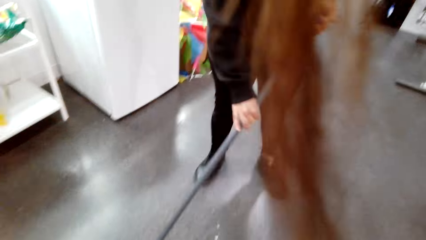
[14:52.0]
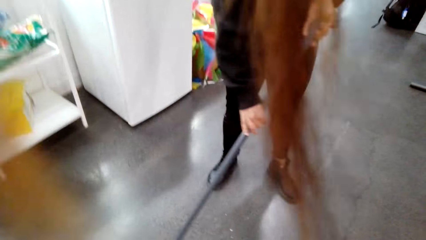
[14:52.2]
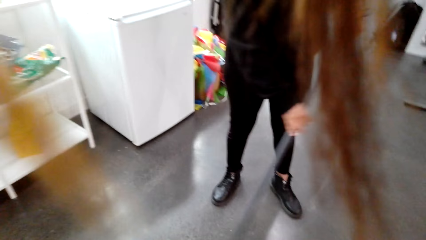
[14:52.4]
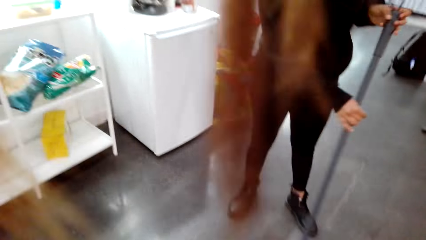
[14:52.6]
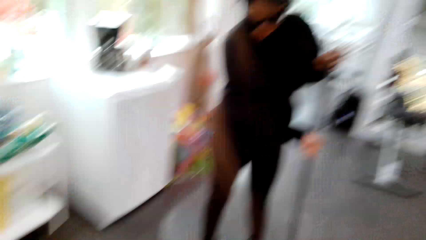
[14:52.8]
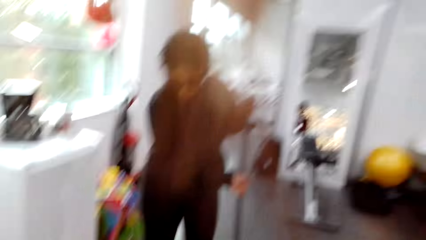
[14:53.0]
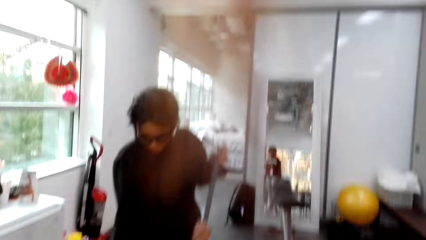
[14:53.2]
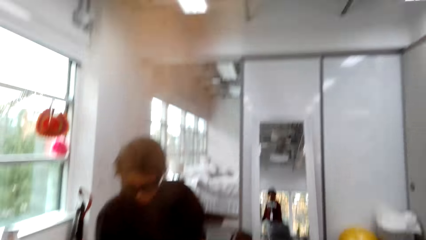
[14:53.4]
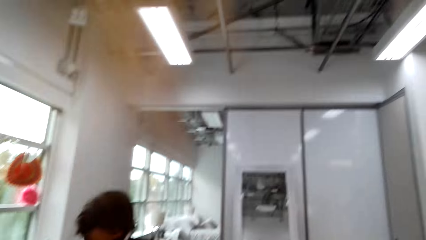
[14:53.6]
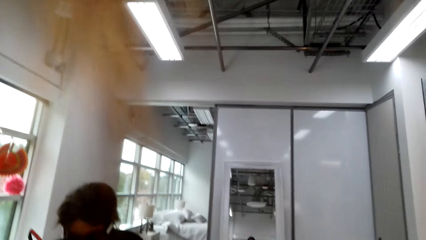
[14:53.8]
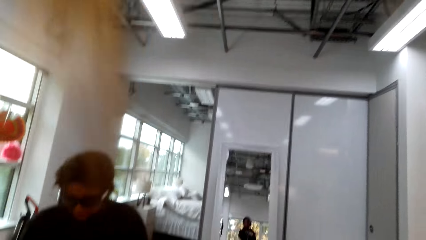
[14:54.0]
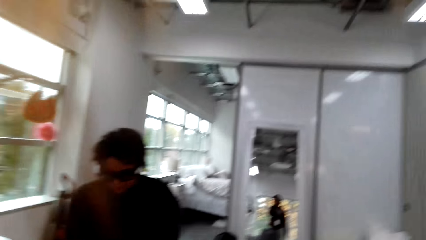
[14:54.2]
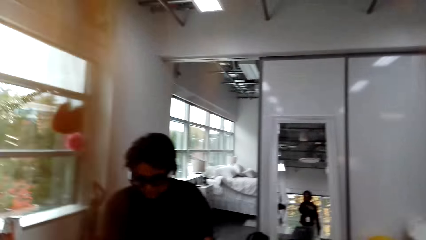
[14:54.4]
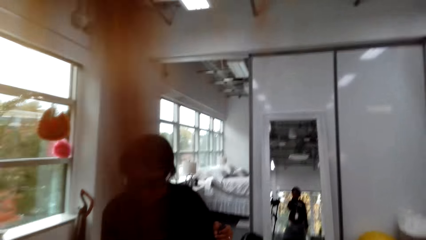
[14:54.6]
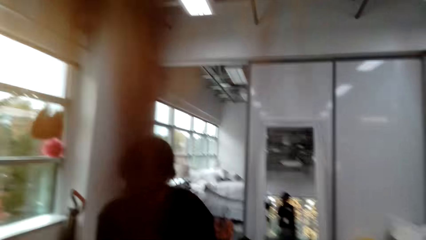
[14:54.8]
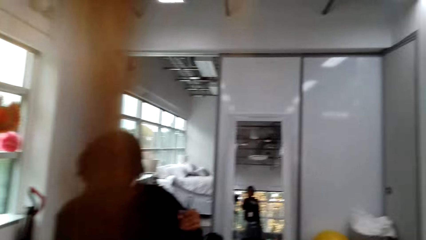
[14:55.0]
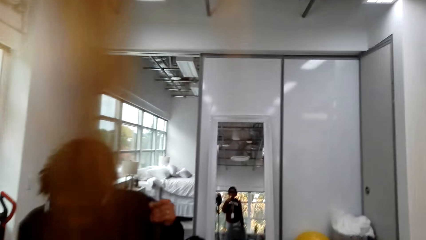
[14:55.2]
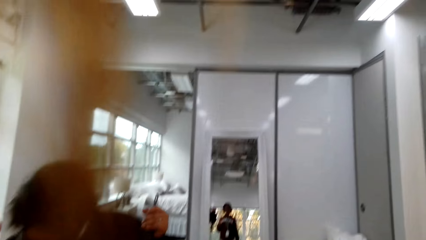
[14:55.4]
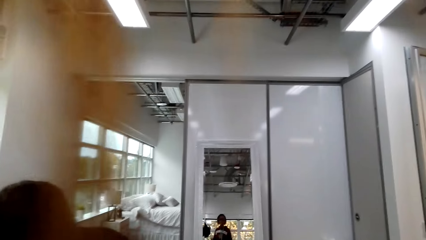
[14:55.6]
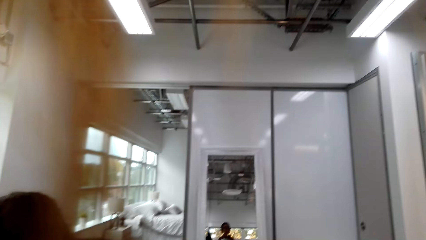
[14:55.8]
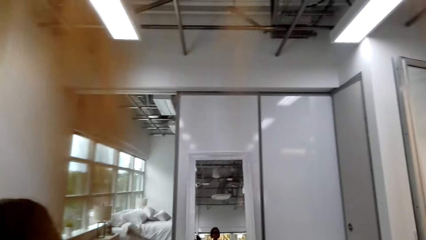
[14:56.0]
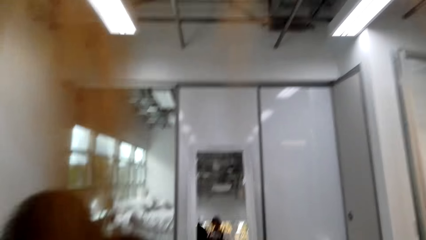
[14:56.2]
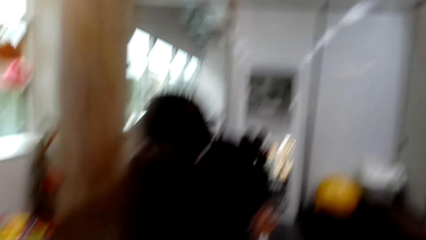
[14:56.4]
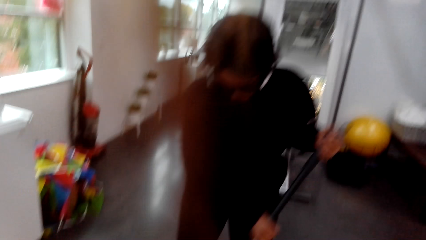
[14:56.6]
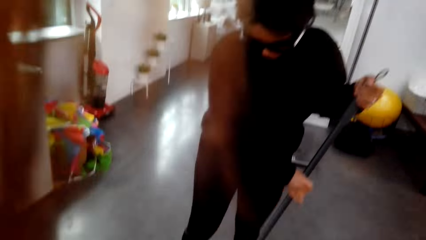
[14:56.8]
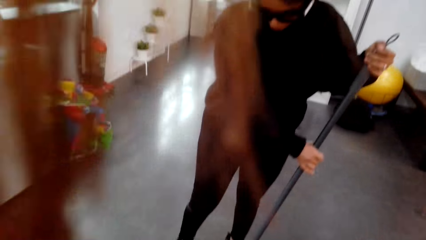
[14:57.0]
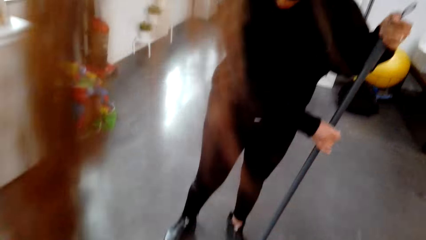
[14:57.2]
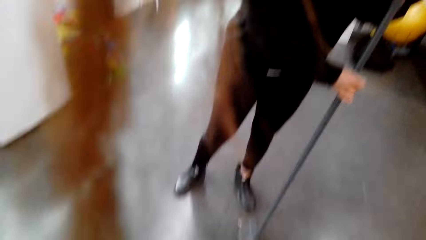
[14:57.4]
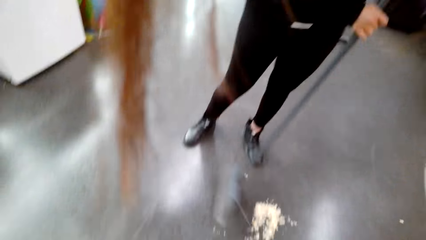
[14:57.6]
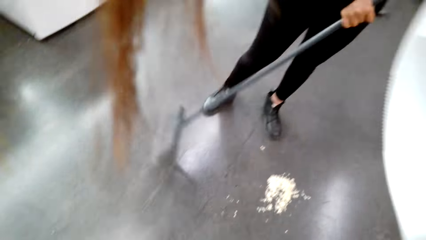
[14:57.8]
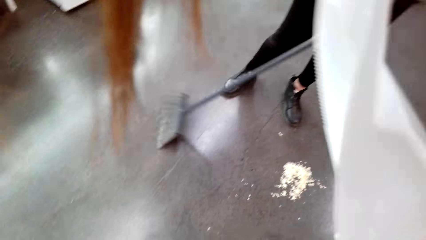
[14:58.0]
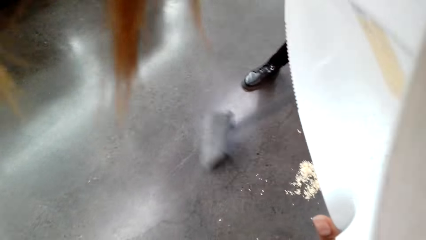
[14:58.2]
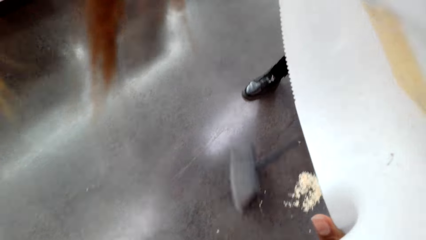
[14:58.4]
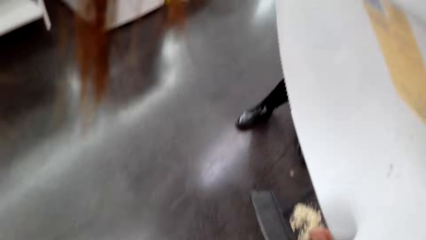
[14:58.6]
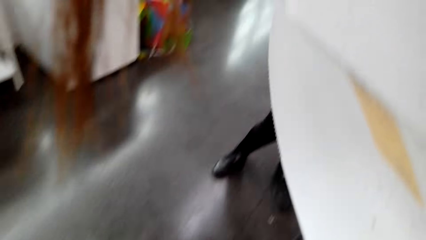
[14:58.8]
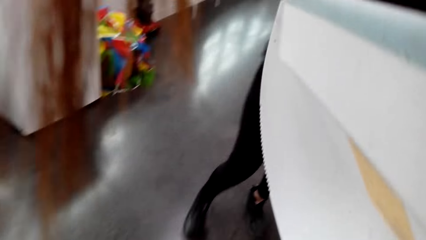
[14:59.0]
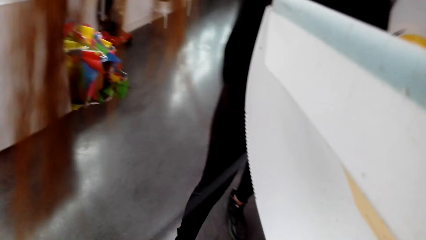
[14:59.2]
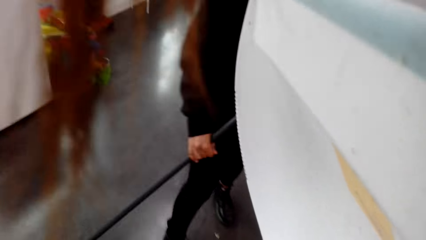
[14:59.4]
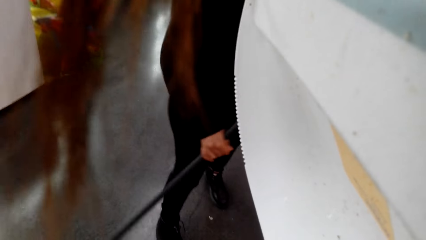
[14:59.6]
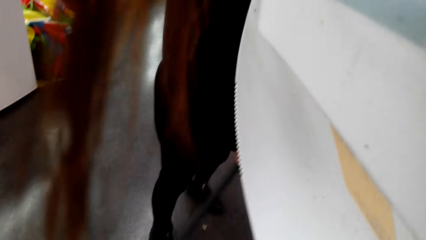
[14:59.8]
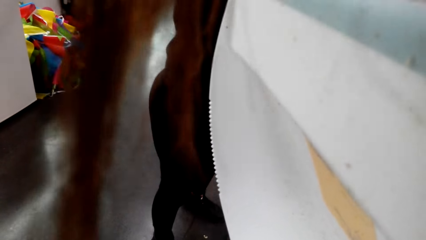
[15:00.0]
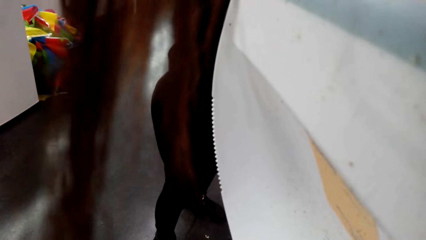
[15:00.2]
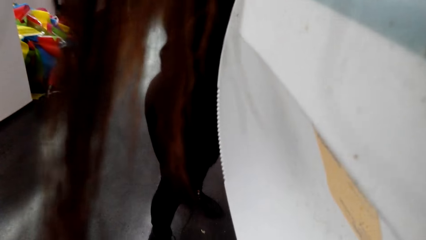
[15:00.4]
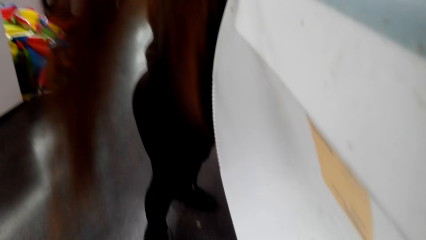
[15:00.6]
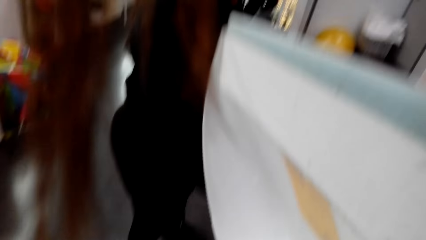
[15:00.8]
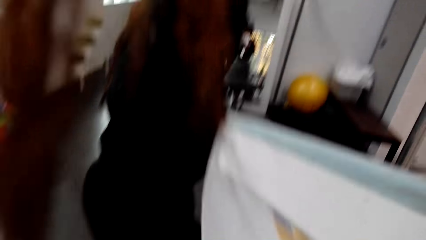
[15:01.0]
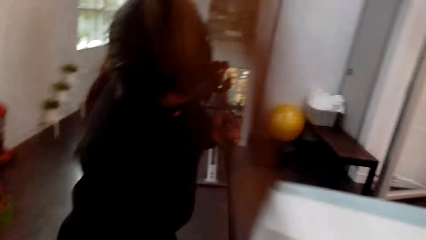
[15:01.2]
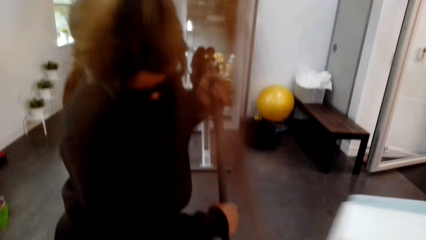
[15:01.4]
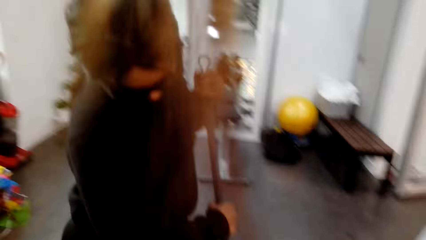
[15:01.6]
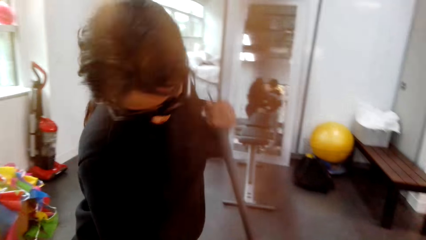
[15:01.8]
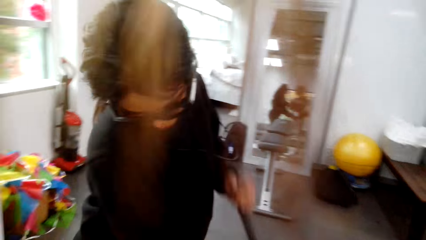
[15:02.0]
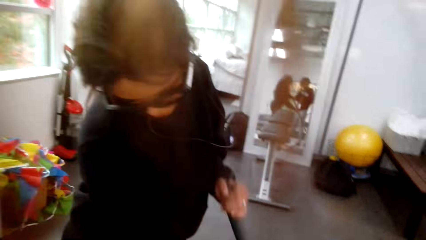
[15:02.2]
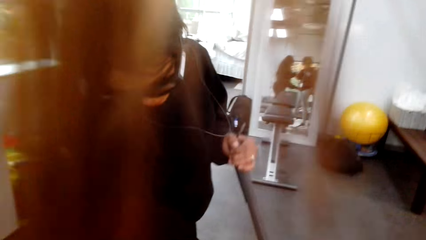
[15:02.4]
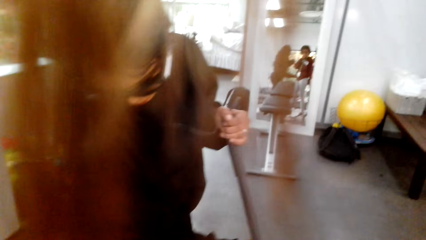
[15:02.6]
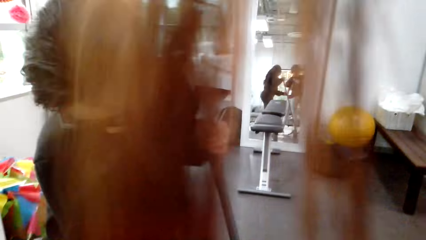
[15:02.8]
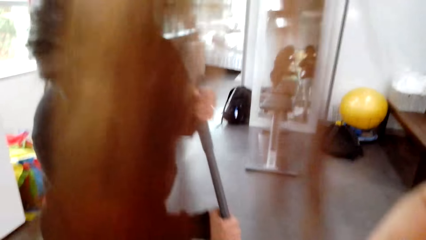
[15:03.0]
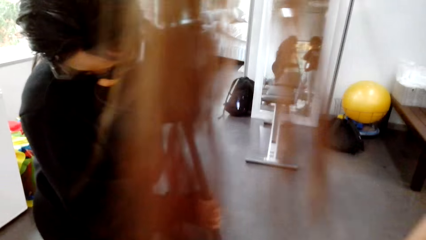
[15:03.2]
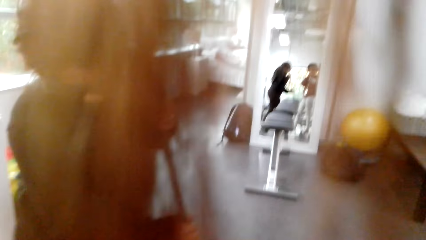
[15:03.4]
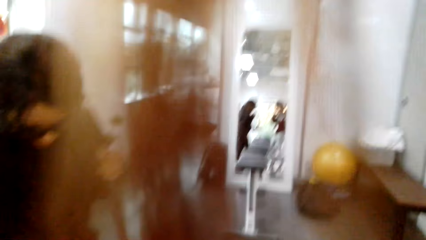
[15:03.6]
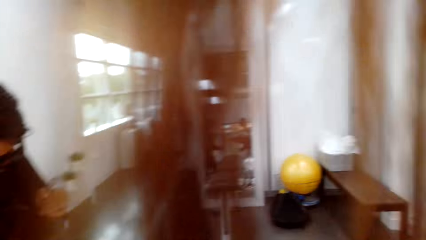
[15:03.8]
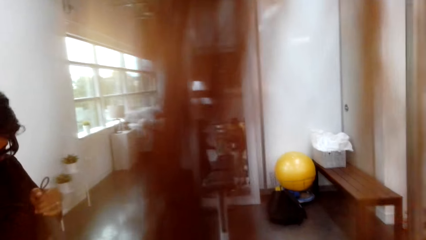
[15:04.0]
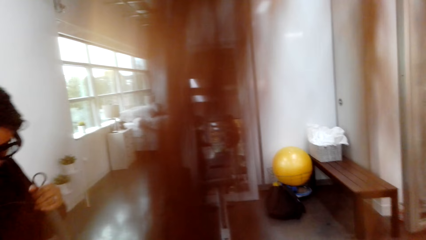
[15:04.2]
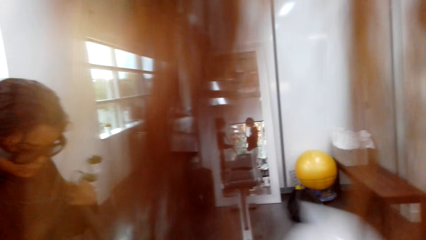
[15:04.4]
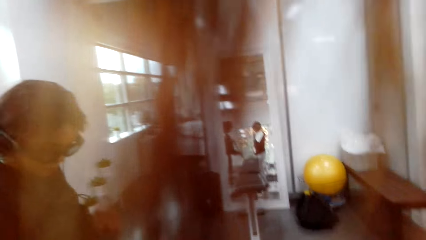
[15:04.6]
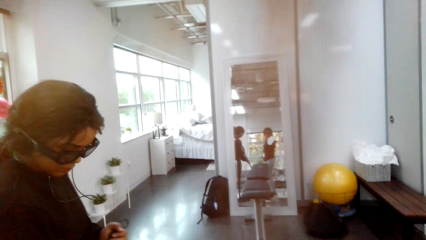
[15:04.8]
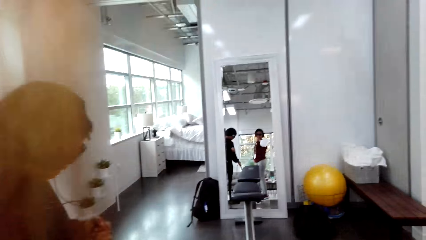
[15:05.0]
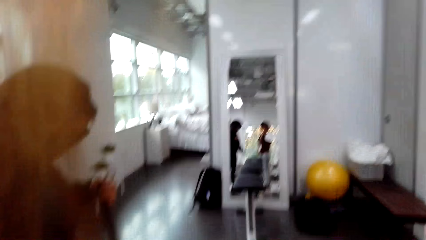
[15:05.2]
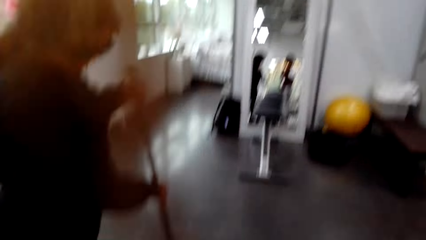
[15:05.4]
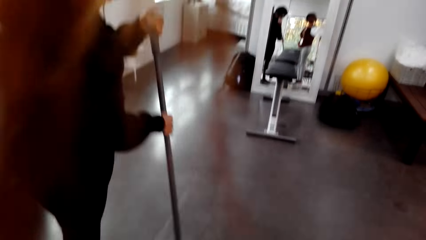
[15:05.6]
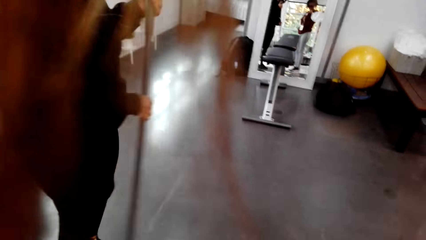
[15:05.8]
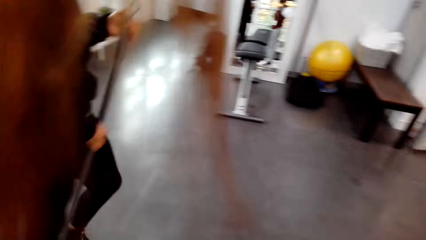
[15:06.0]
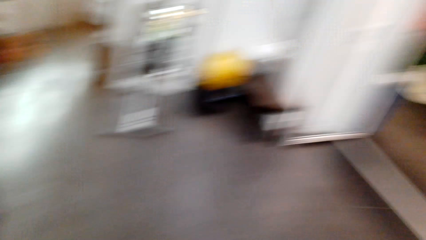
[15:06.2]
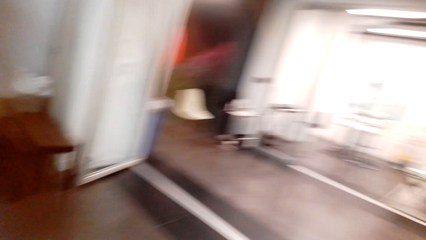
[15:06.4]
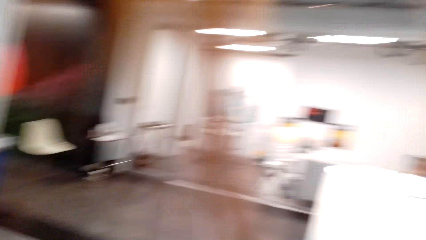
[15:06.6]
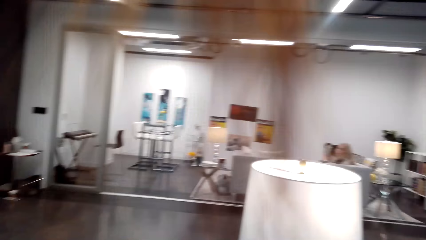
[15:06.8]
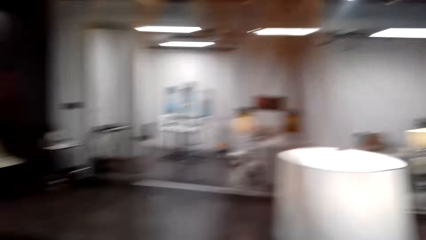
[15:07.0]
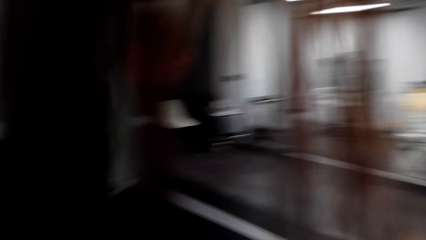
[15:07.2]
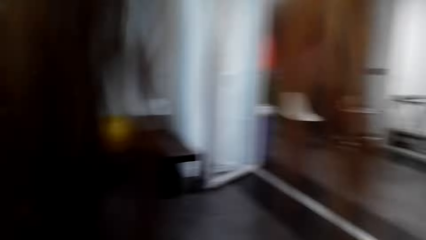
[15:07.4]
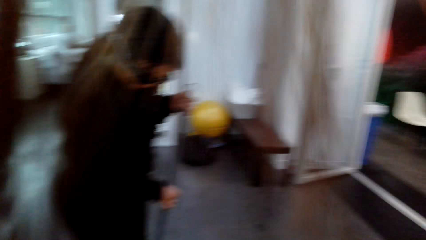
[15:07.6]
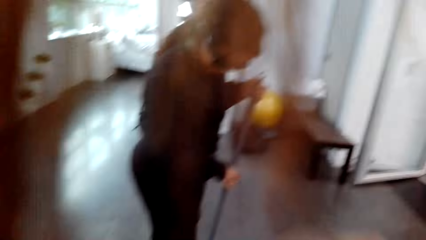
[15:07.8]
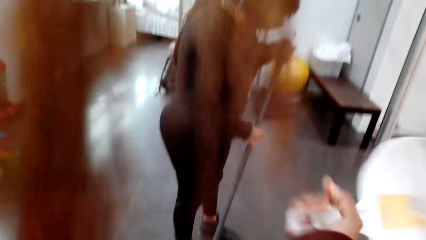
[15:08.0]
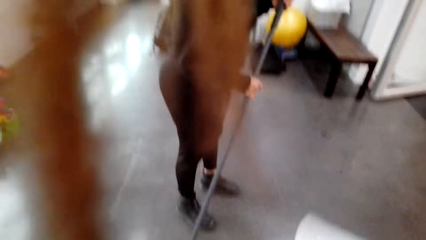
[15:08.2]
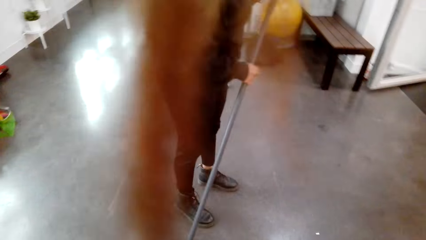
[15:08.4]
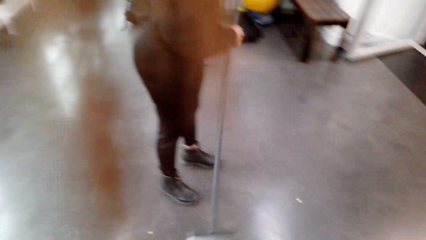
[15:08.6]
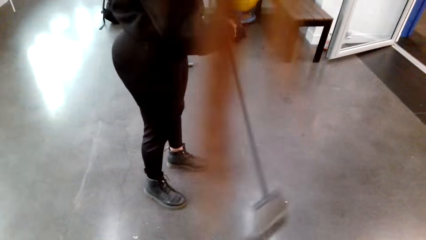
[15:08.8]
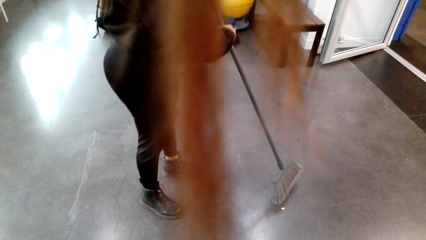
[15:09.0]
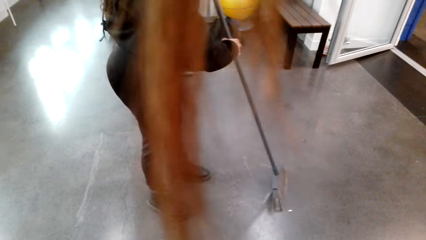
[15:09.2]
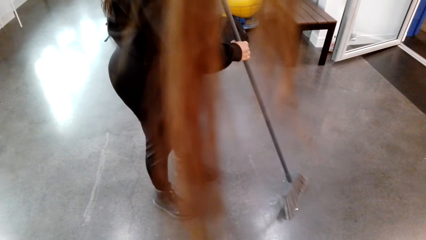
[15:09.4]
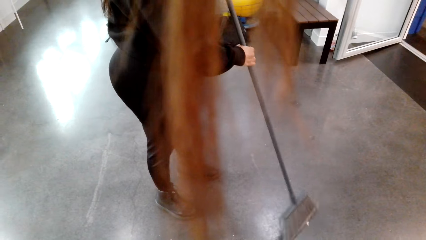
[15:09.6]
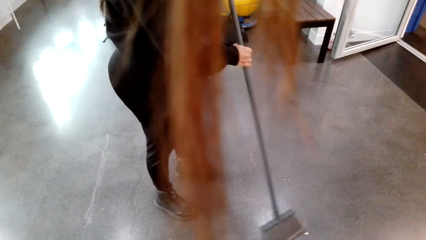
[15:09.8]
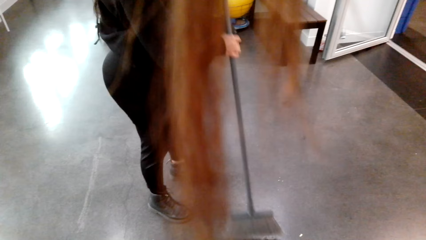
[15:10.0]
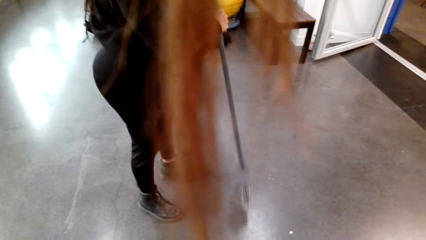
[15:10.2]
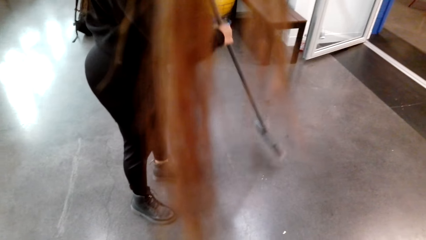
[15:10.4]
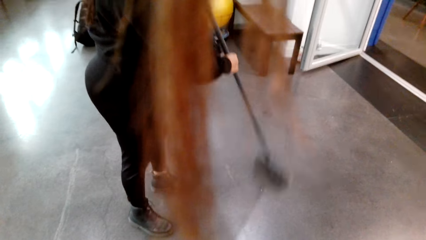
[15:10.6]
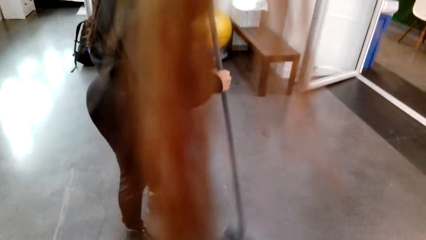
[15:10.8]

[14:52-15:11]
The camera wearer looks around a room. A lady sweeps the floor. The camera wearer looks around the room. The lady sweeps the floor.
